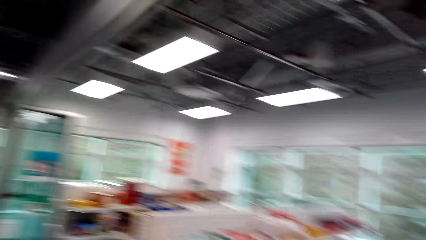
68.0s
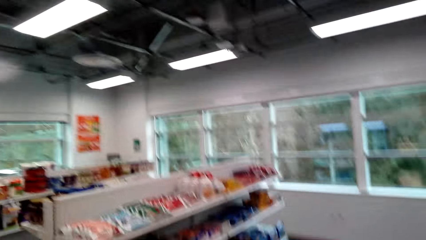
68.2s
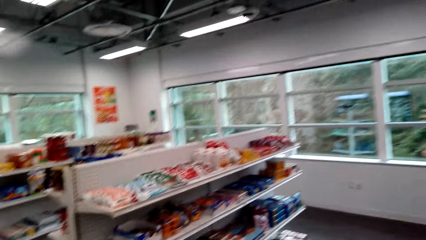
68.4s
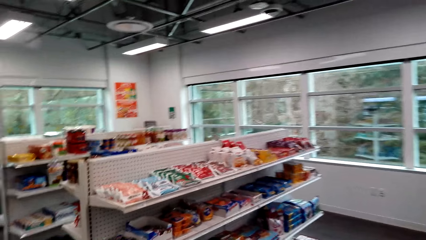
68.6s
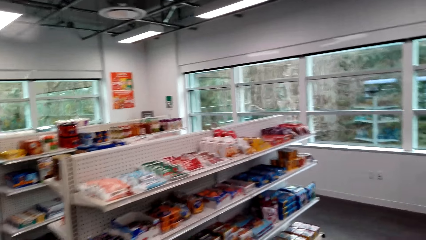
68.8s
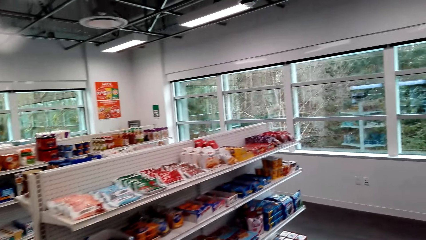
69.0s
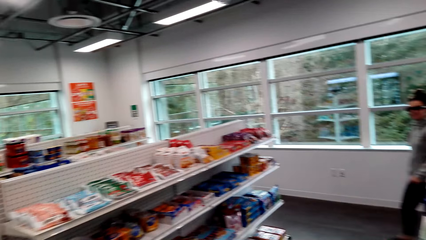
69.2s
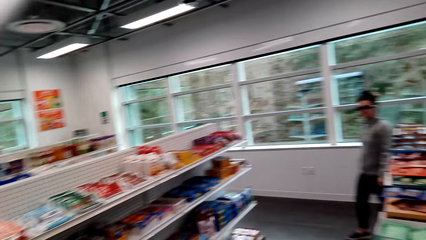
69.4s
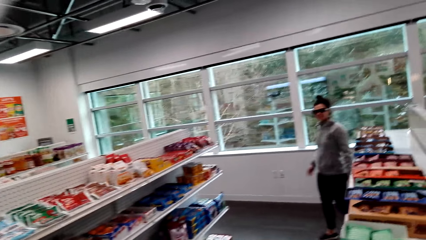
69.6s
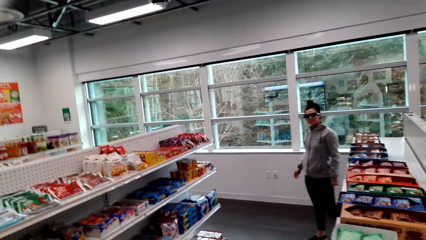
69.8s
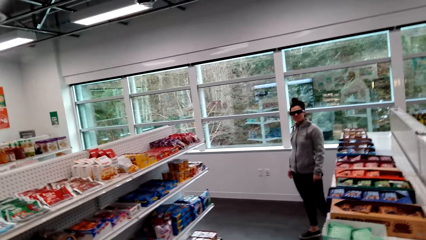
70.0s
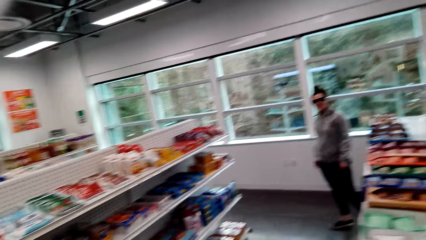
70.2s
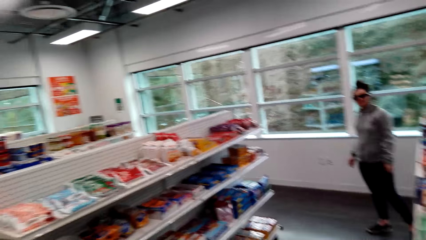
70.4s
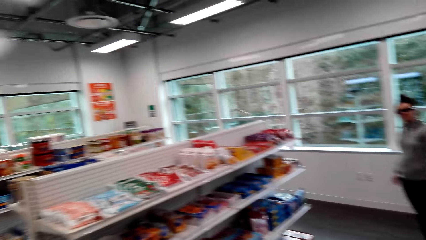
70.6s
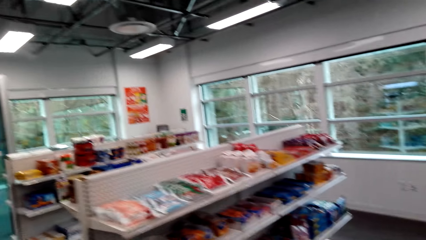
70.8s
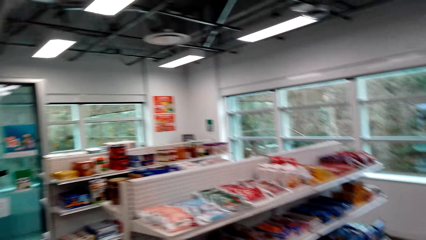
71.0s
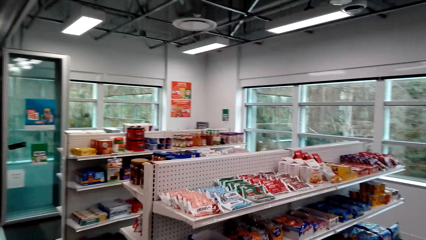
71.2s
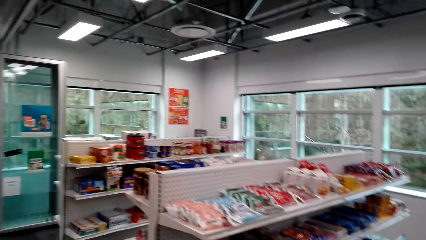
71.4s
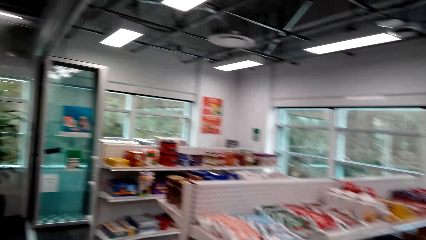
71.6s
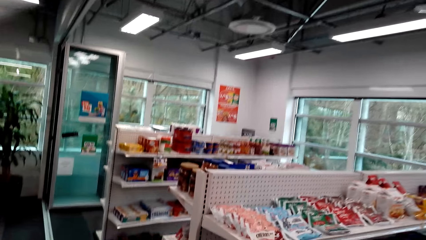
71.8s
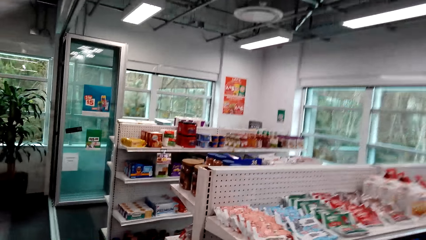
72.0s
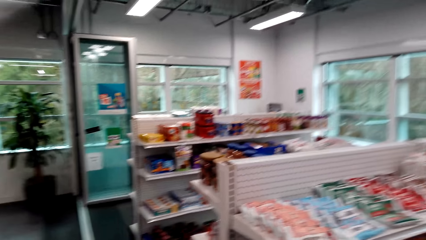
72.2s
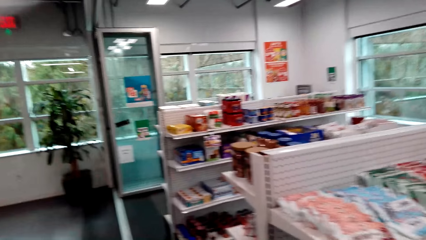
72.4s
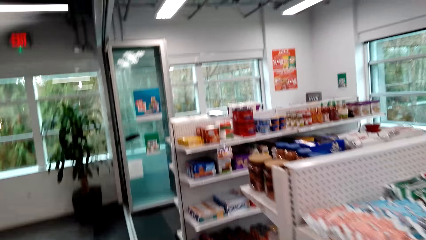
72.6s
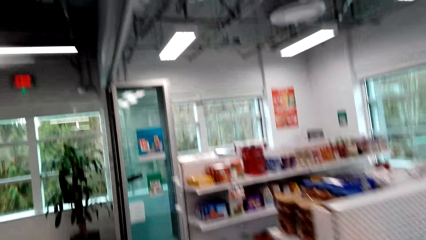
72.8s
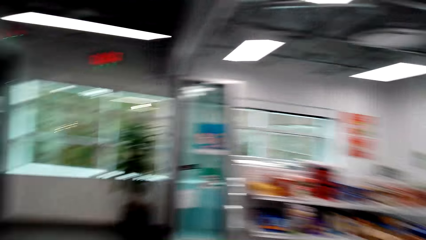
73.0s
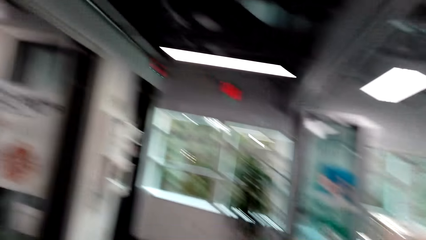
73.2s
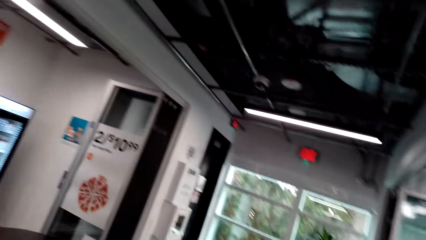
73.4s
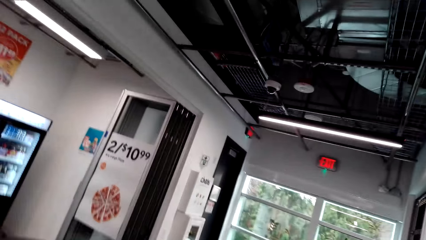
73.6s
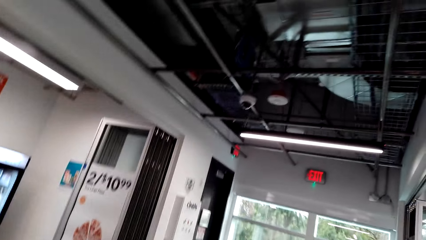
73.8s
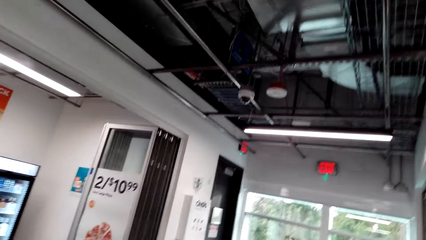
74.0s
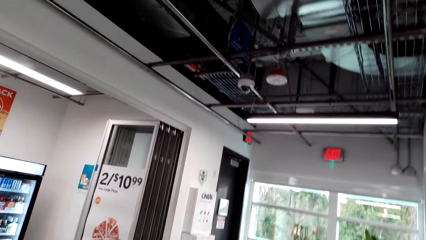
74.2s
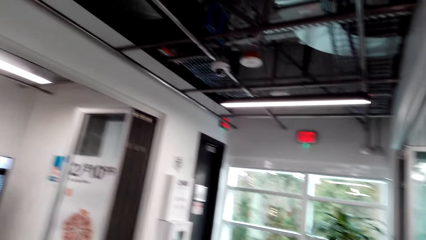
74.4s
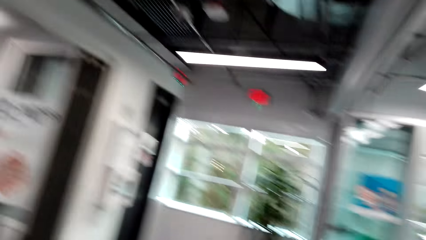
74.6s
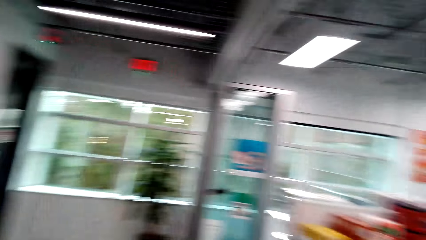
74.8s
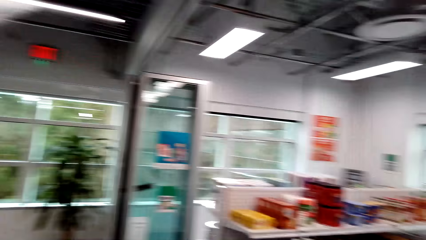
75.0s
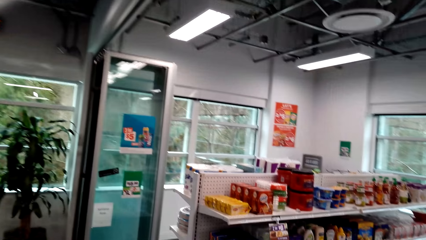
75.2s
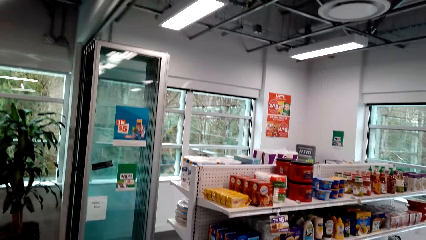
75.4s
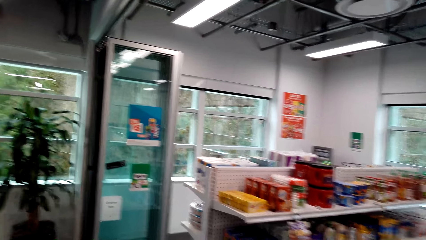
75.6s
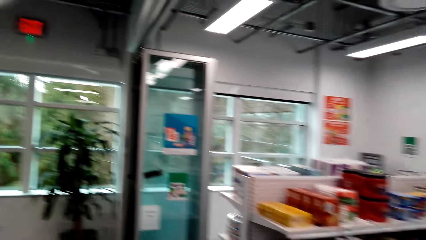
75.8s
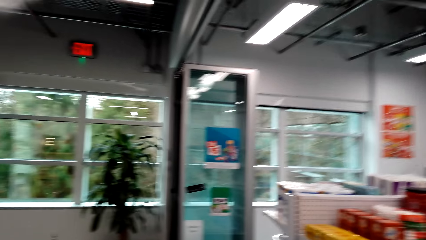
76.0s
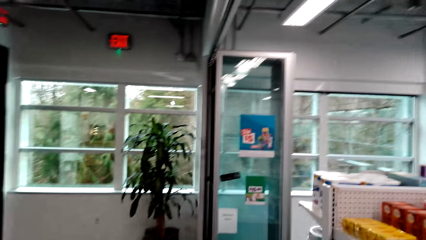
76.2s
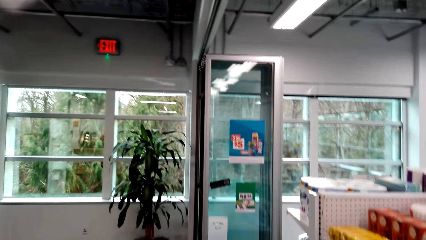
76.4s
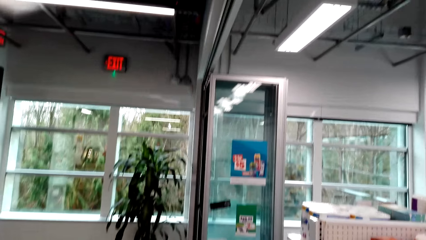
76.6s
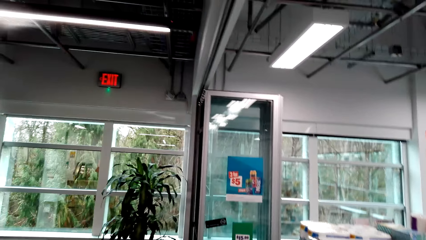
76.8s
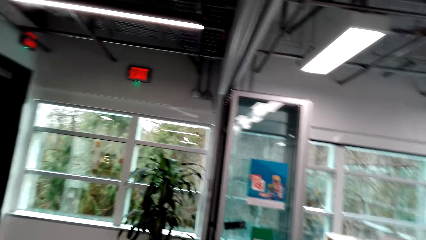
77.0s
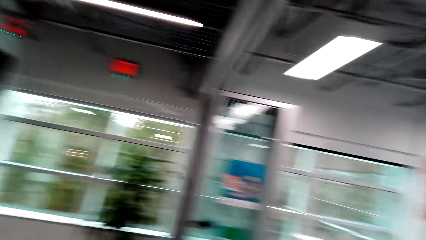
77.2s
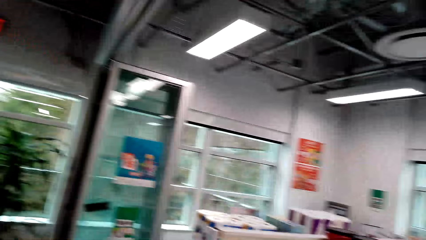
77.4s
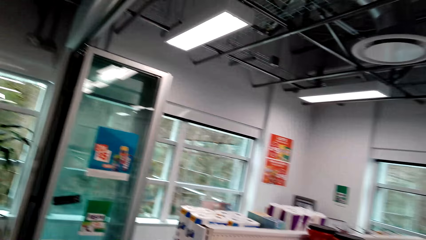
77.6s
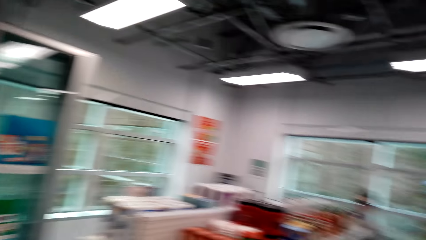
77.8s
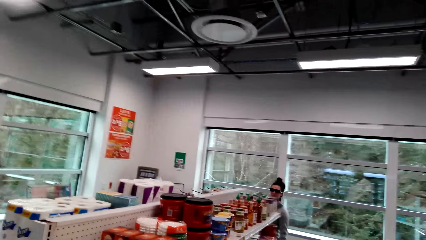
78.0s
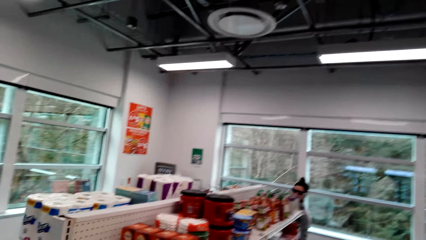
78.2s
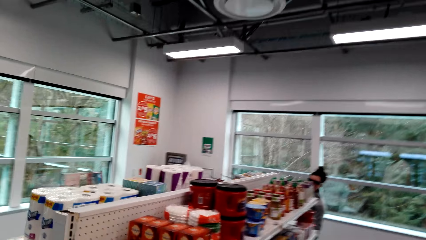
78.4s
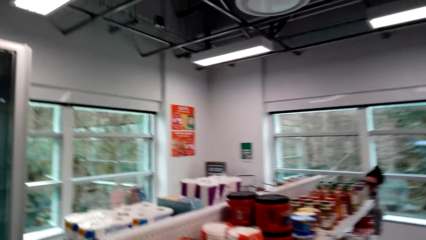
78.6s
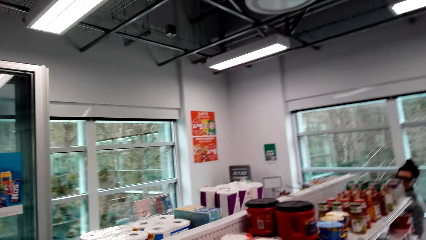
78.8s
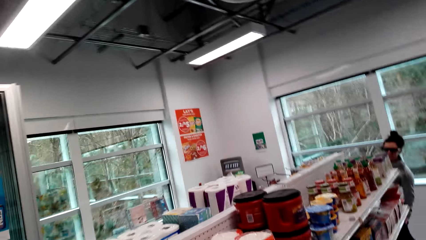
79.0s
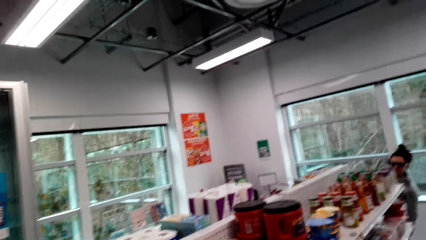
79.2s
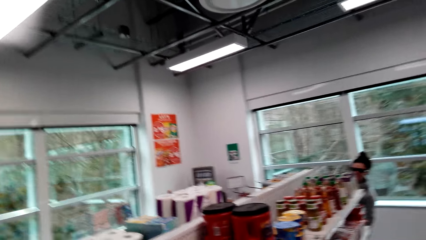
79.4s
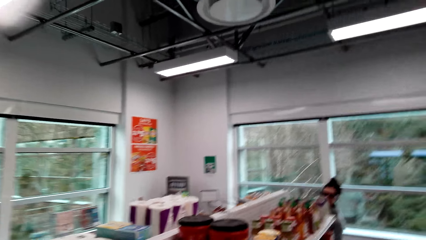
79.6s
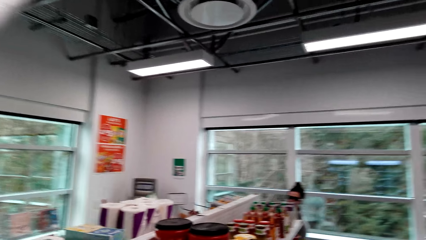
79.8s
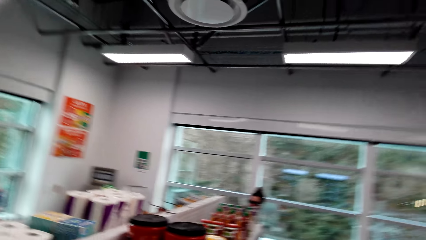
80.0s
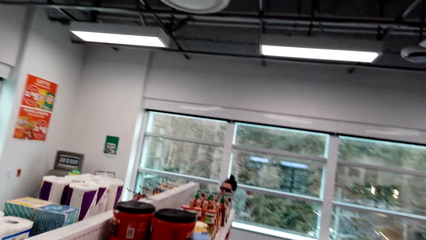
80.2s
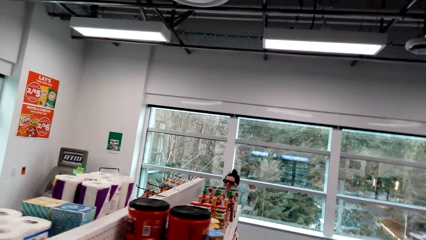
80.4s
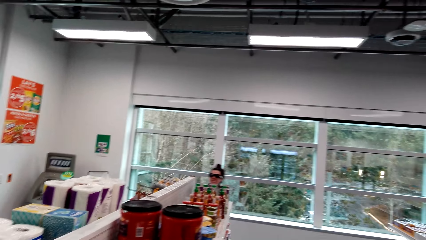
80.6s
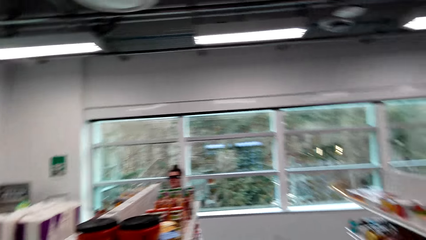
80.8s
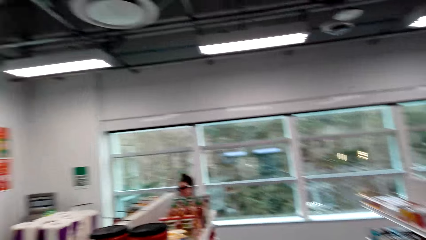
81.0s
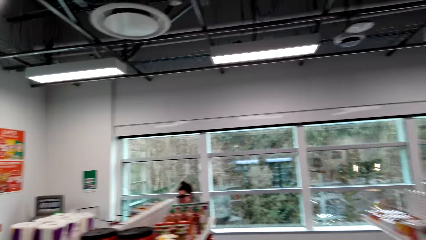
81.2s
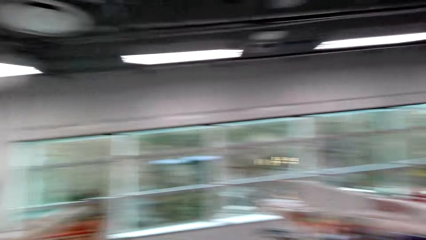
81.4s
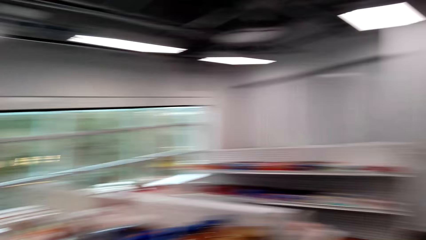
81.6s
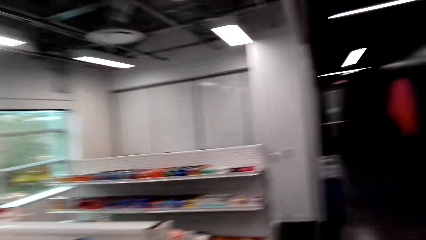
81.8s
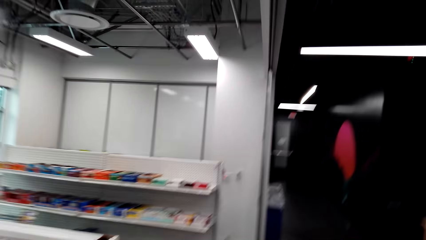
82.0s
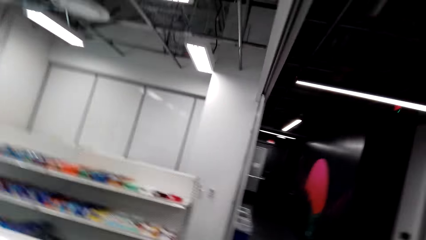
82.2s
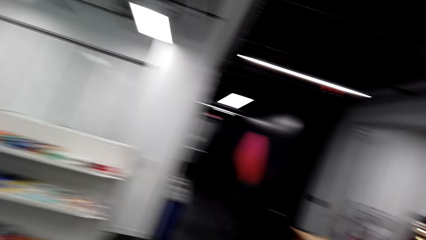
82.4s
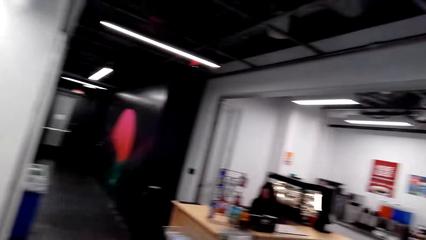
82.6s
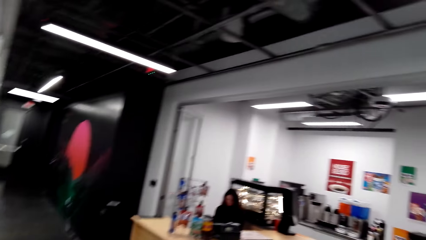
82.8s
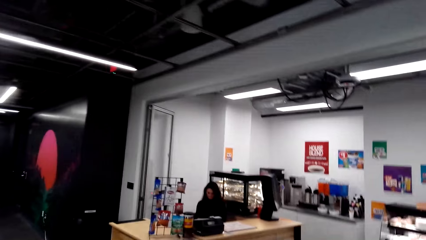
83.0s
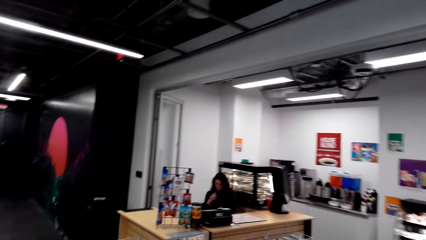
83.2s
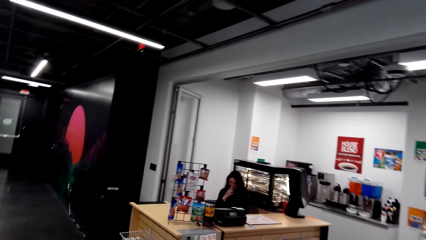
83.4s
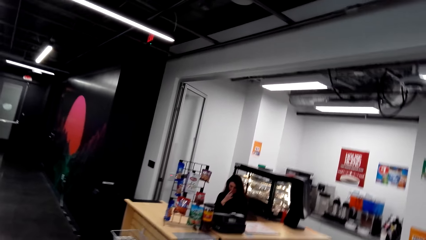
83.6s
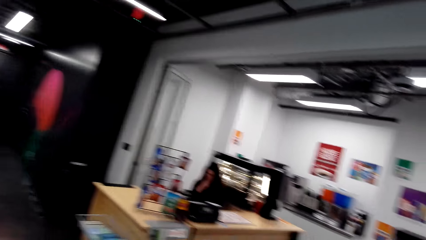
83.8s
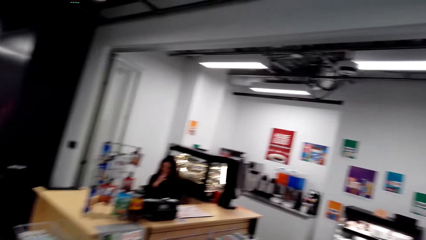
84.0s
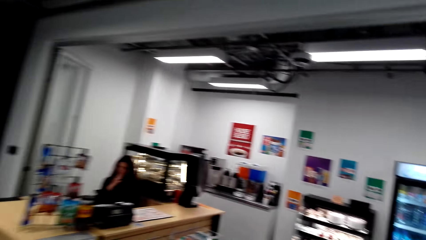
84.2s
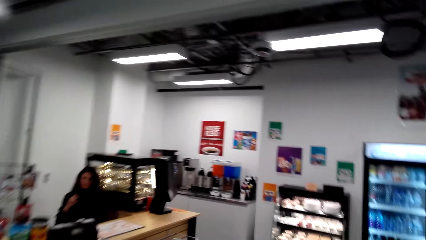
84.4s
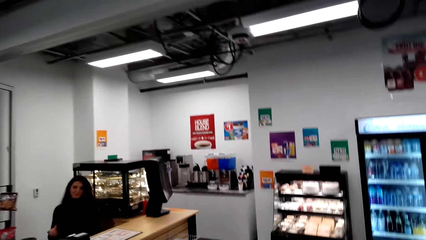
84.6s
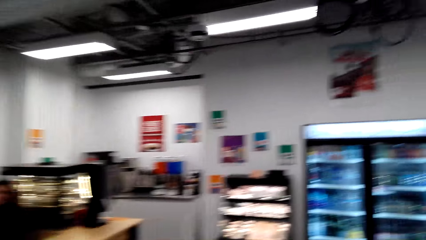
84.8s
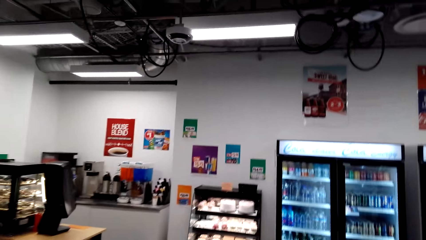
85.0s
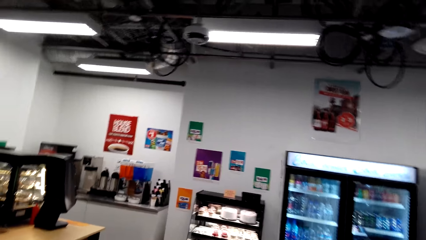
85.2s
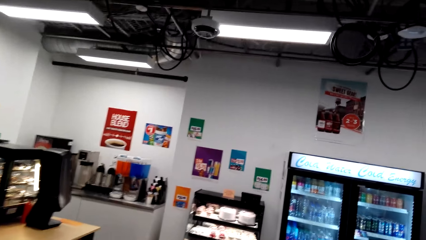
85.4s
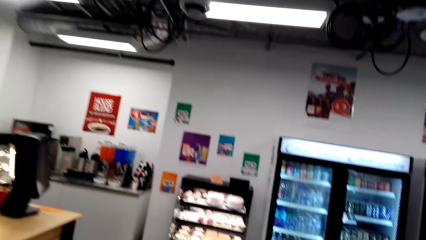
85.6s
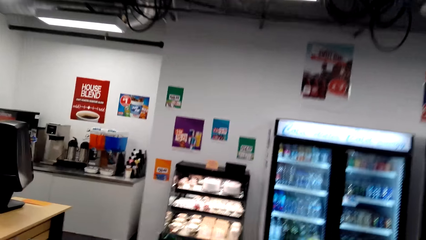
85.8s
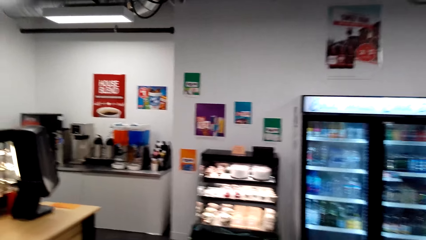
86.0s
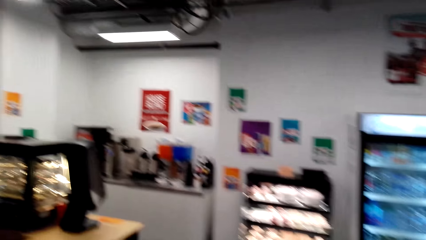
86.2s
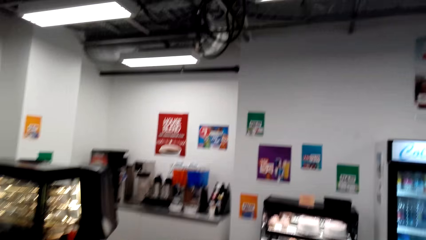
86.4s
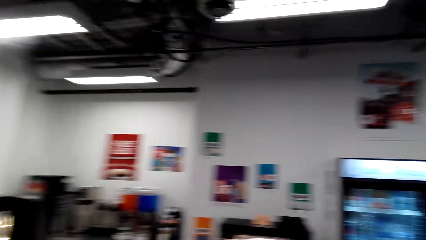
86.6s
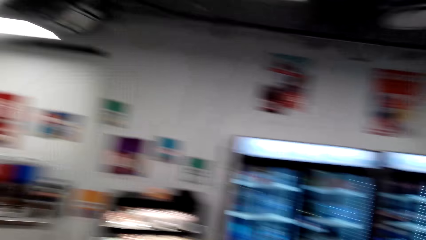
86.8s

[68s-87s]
The camera wearer looks at a woman. They look around the supermarket. They look at the woman. They look around the supermarket. They dialogue with a cashier.
